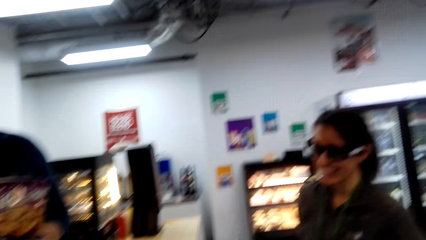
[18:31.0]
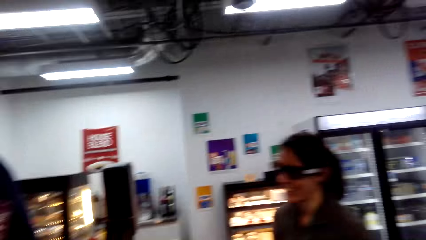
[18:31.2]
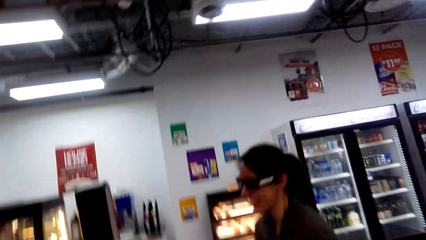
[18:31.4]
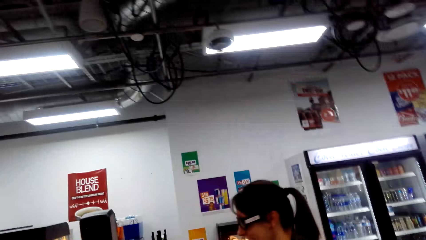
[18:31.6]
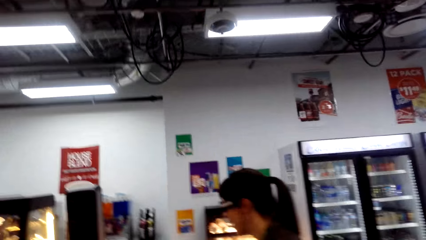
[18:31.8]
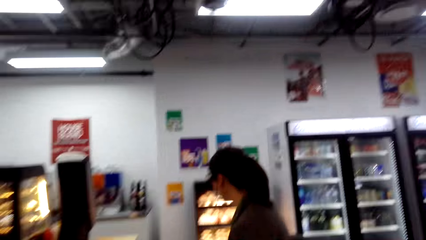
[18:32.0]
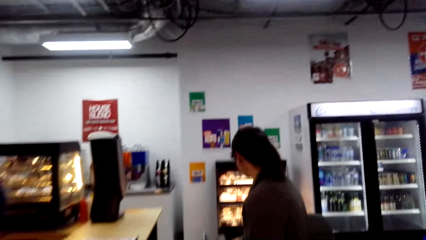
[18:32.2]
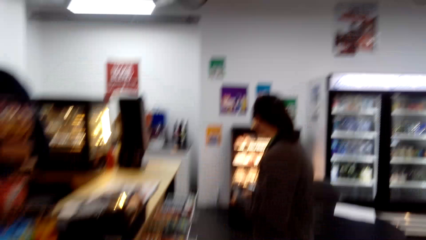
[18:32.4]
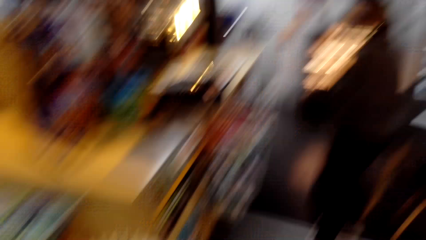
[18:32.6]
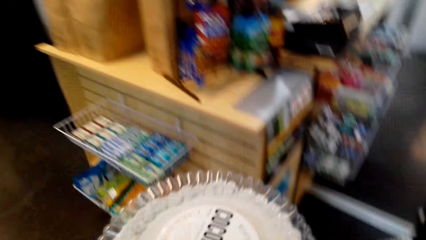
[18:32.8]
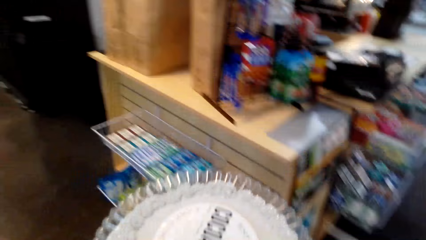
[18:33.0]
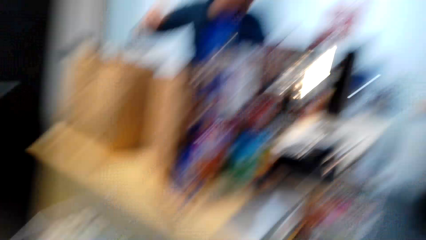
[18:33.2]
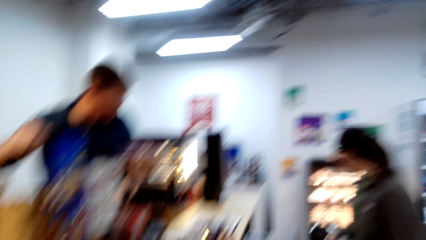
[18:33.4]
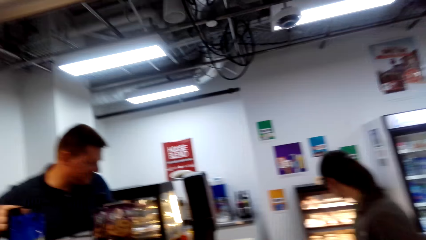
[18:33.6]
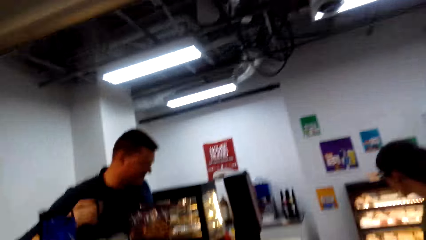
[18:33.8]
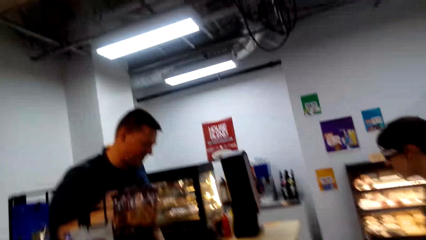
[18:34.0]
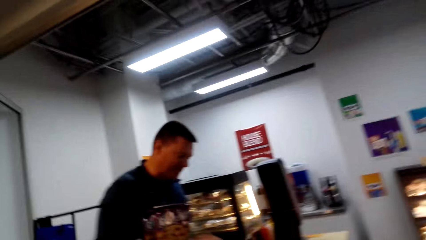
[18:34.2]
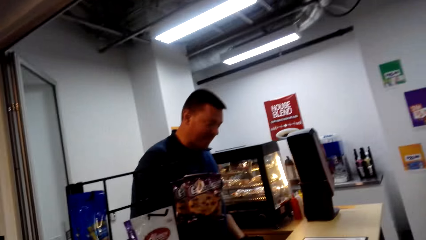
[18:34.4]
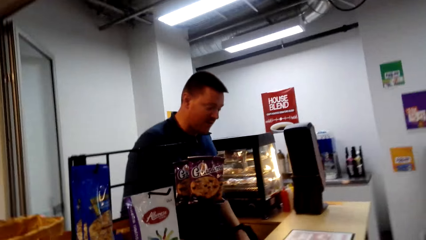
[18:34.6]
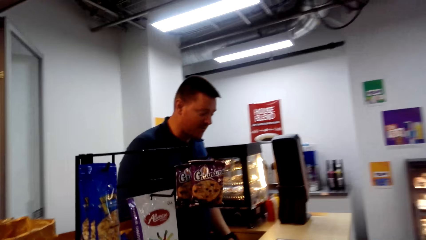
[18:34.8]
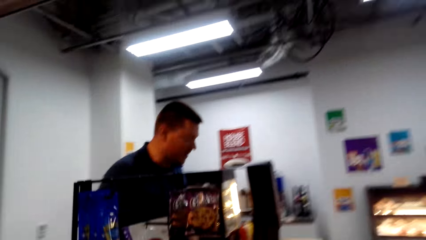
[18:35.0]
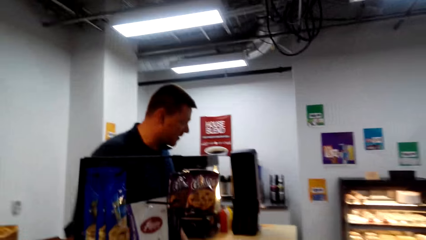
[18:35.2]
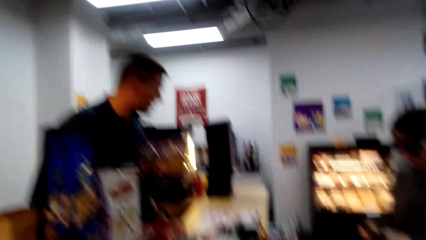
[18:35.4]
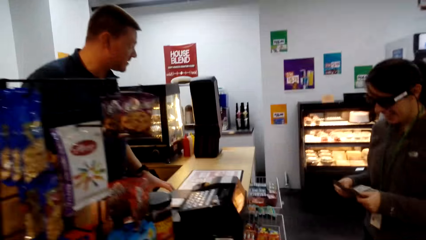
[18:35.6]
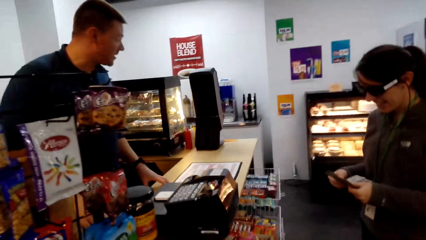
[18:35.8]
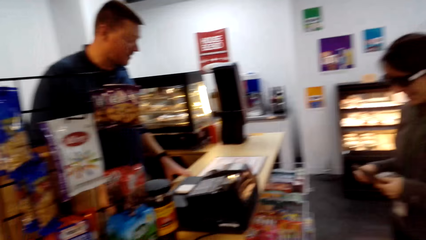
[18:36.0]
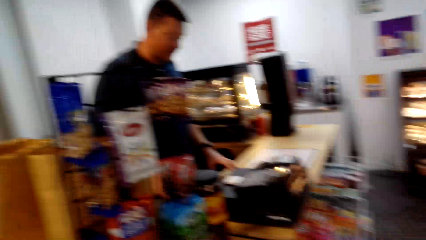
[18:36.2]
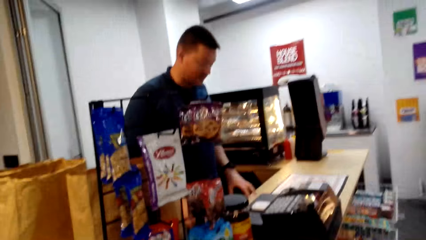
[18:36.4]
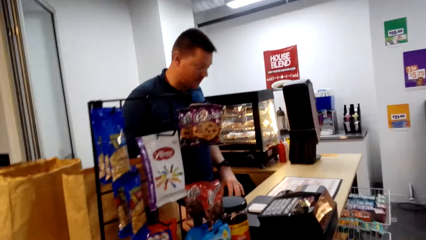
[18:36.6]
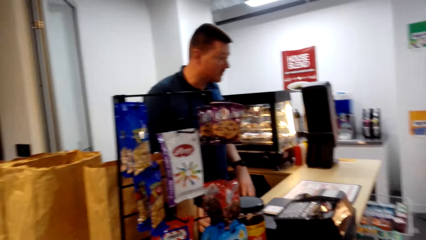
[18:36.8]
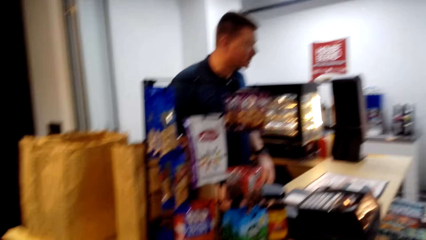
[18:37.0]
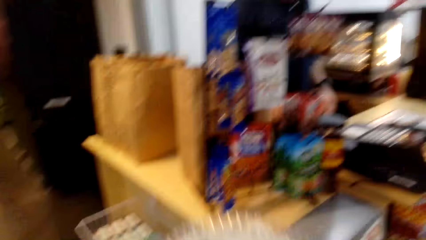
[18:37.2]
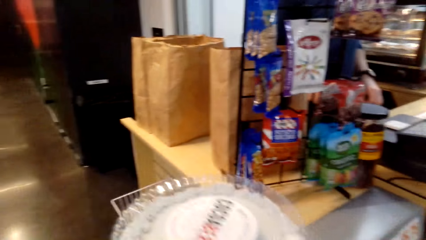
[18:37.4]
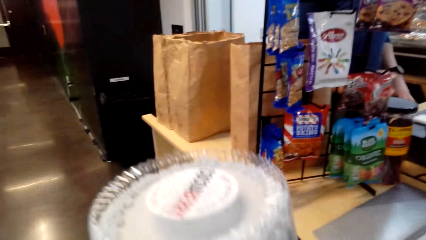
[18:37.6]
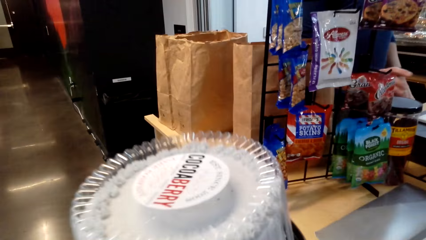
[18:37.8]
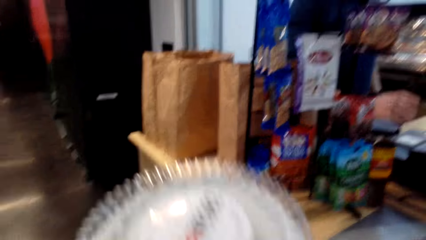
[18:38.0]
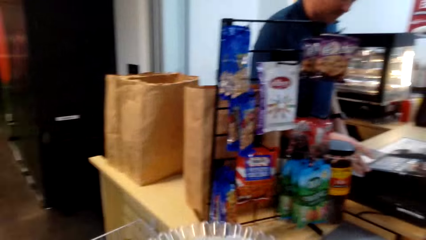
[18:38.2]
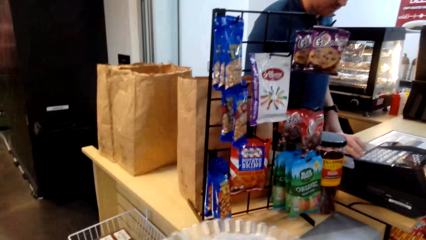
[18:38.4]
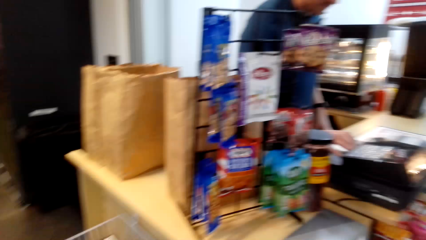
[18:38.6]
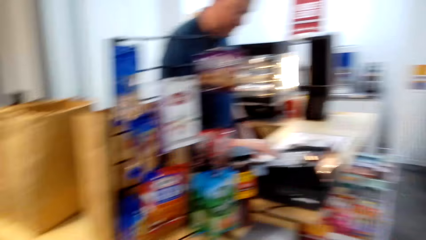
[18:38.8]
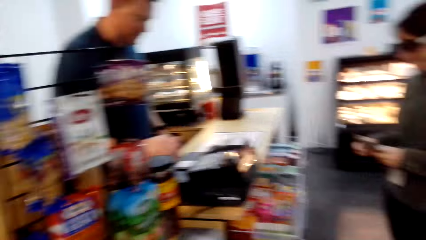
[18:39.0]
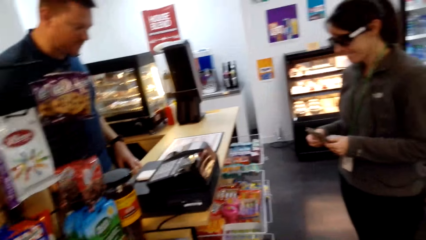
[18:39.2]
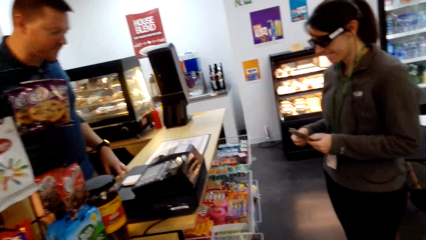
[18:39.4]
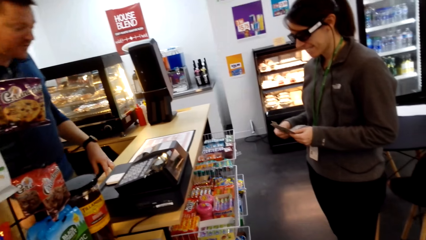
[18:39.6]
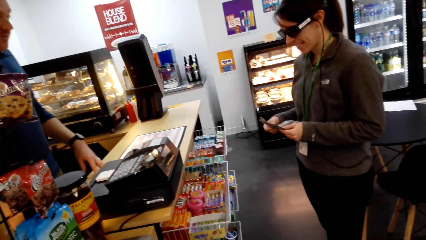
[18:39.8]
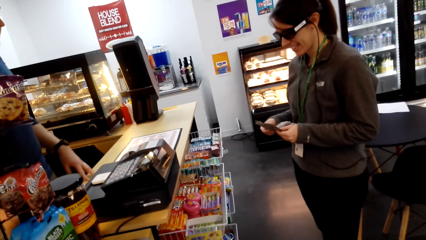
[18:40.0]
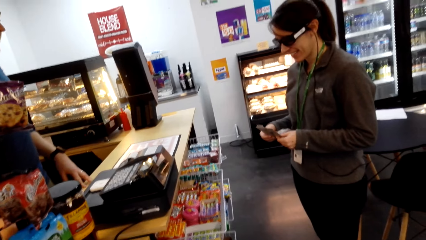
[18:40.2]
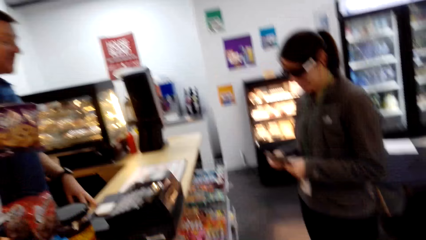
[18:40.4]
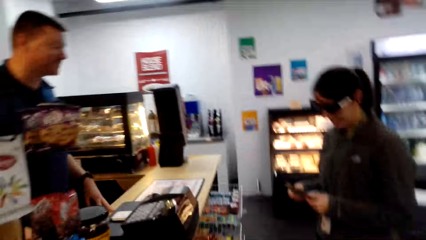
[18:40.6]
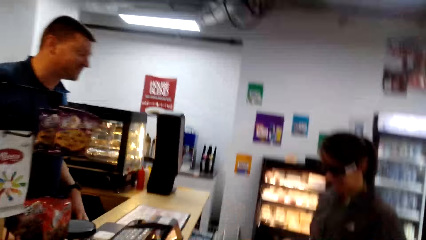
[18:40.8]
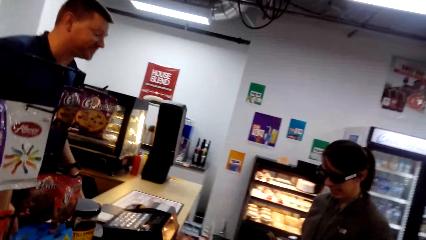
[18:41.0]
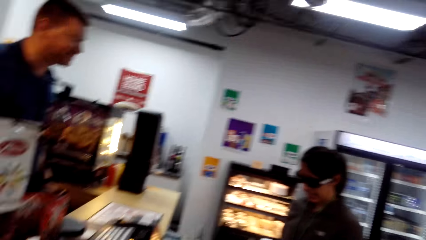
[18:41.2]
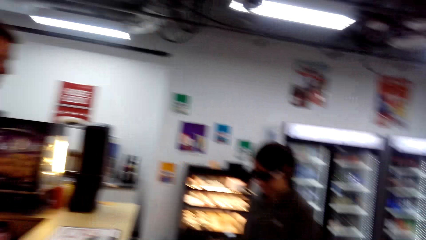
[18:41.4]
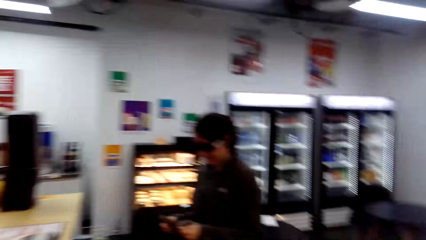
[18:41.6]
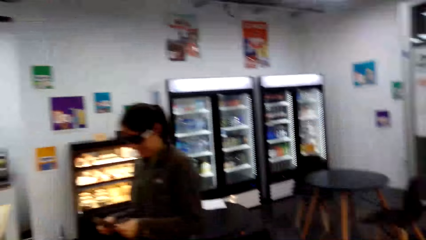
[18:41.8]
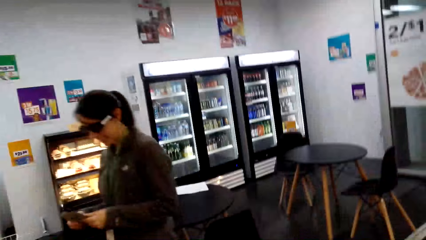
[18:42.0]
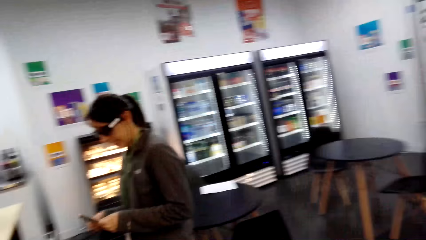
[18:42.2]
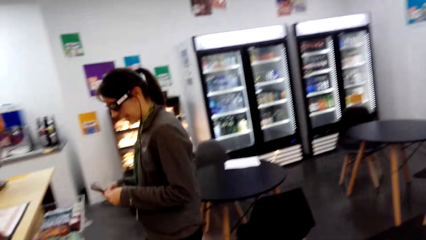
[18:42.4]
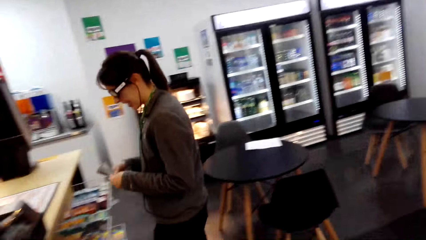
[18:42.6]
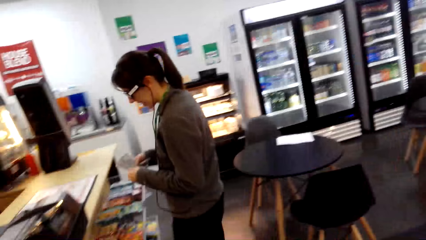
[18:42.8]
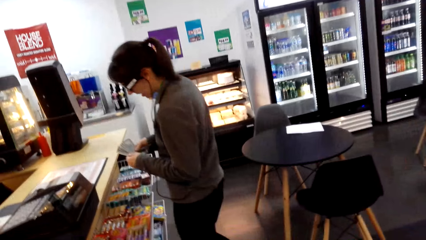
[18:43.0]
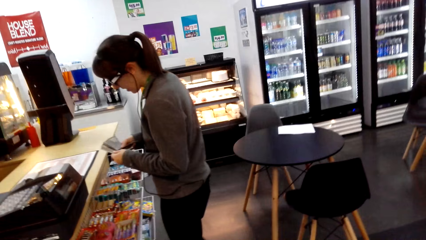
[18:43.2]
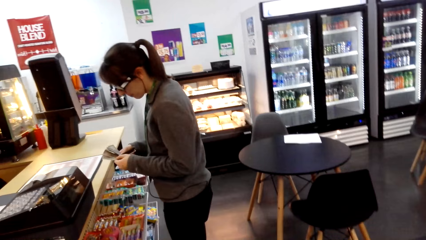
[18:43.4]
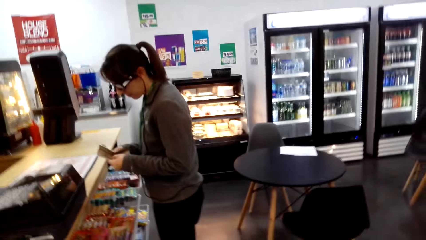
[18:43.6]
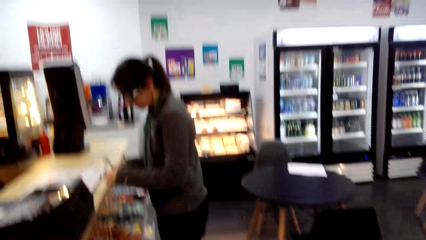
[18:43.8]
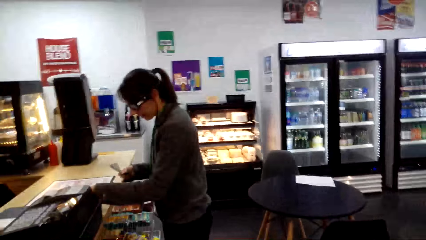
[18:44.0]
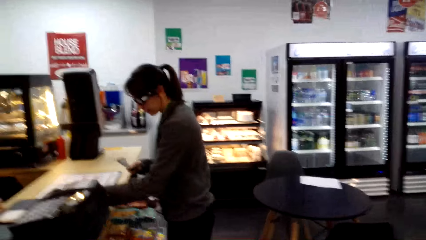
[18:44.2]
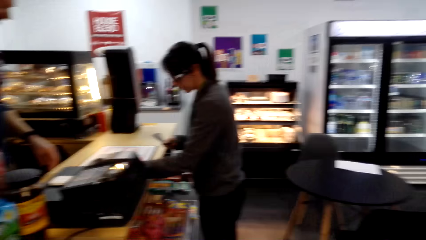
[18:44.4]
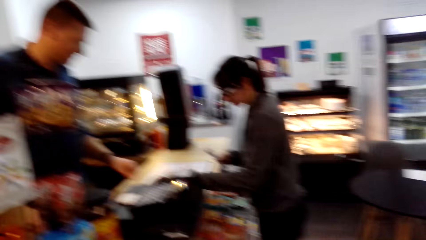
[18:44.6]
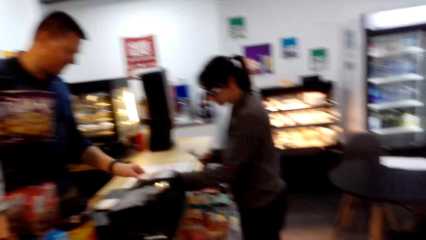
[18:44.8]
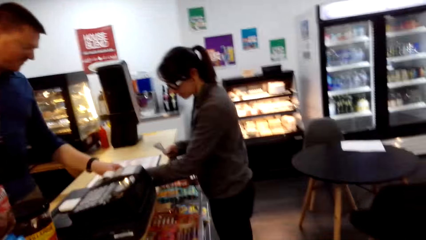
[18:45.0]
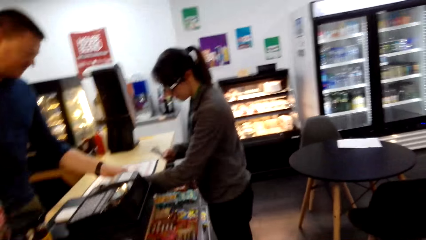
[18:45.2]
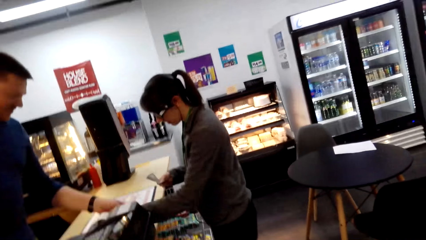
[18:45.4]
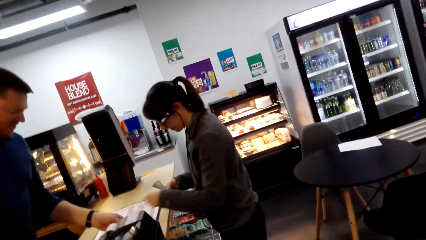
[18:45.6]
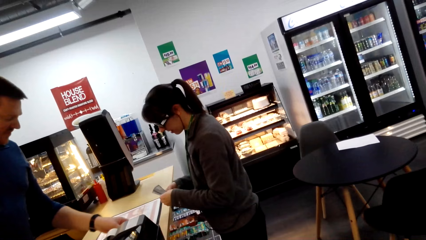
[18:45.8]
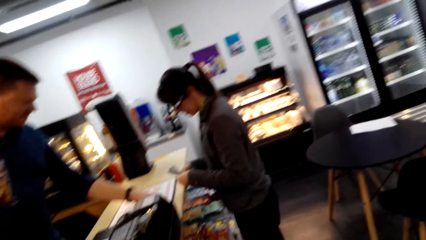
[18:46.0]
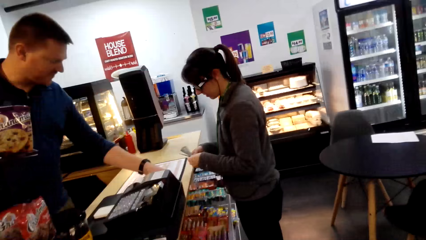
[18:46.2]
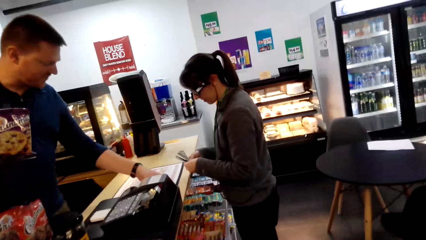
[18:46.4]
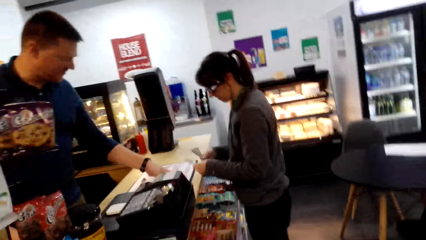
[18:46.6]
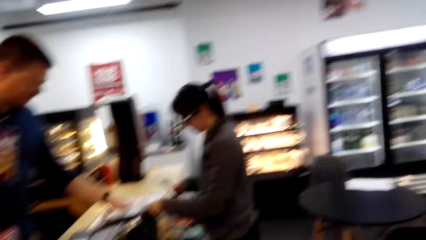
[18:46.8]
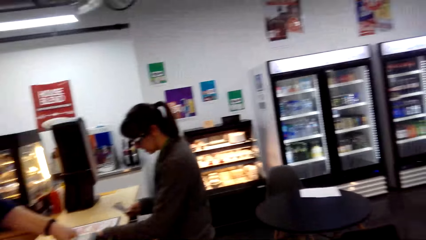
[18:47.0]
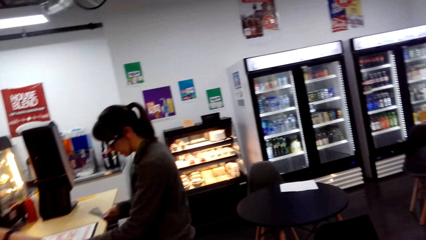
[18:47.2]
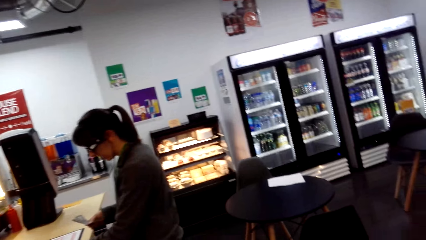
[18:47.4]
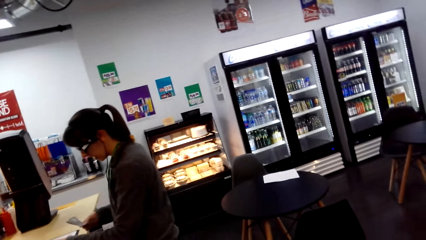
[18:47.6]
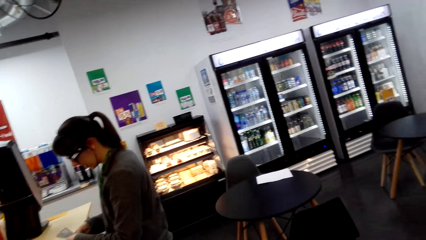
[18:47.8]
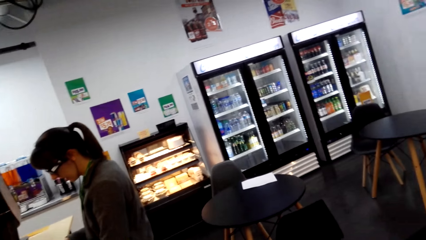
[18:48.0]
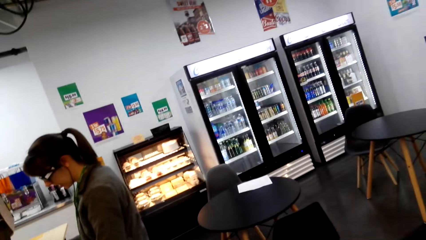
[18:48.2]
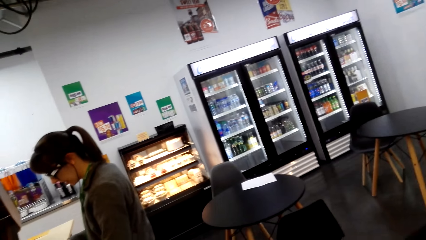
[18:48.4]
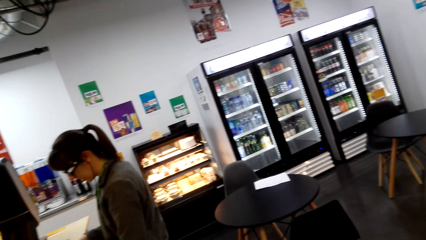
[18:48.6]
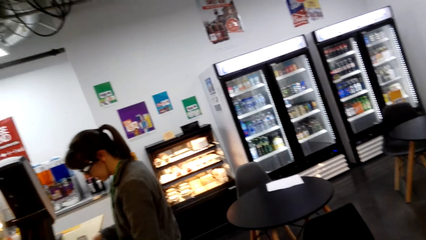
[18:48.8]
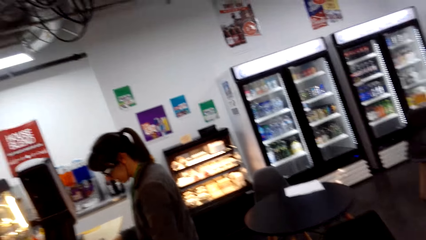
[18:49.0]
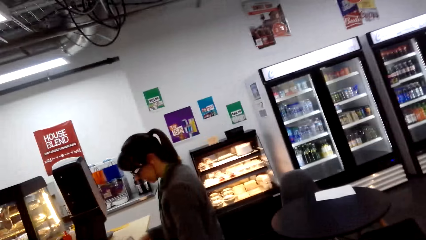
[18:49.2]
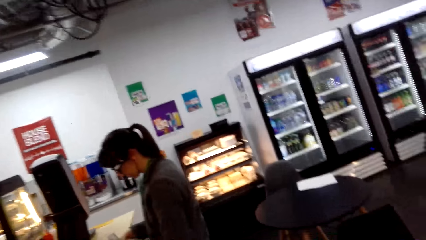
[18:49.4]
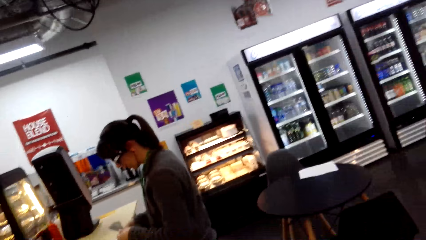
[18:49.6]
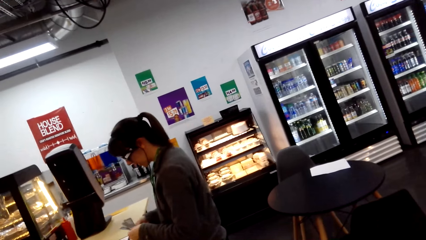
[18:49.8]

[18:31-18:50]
A cashier packs the product in a bag. A woman walks towards the cashier. The woman counts the cash and places the cash on the counter. The cashier takes money from the counter.
